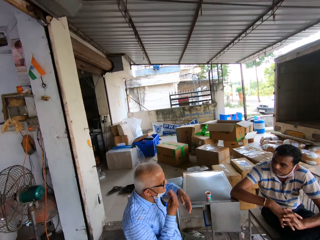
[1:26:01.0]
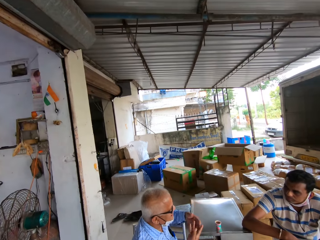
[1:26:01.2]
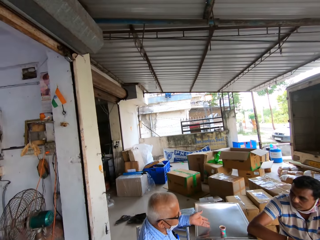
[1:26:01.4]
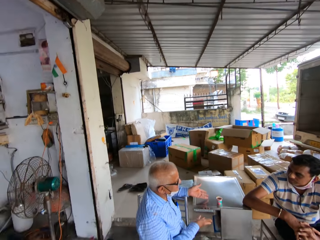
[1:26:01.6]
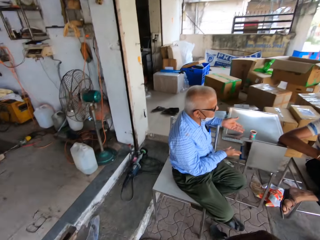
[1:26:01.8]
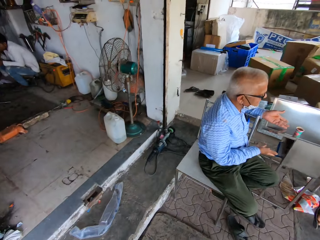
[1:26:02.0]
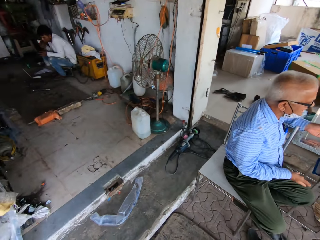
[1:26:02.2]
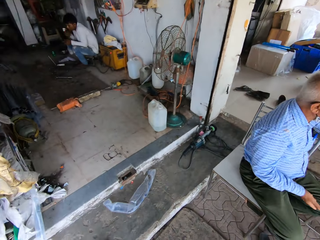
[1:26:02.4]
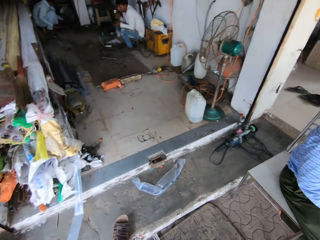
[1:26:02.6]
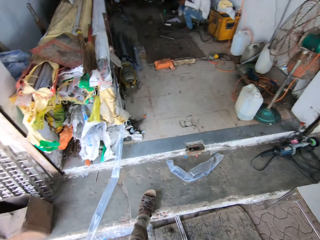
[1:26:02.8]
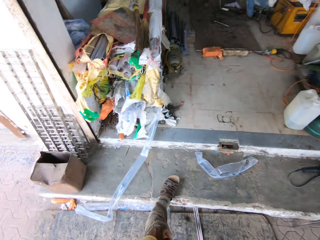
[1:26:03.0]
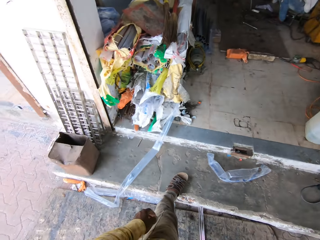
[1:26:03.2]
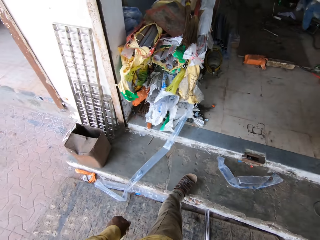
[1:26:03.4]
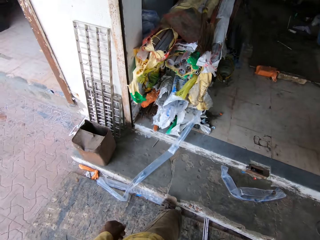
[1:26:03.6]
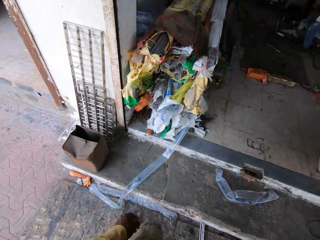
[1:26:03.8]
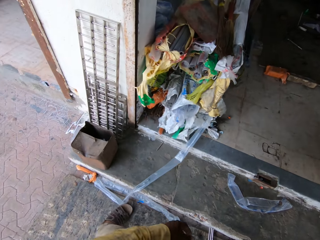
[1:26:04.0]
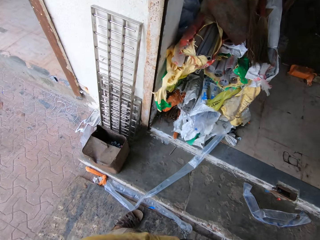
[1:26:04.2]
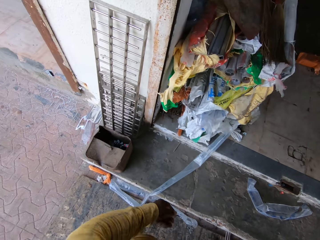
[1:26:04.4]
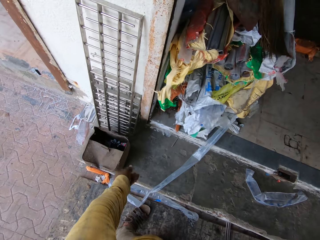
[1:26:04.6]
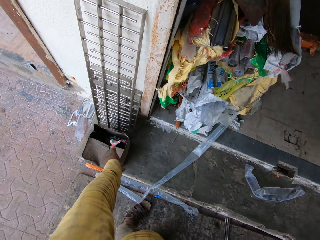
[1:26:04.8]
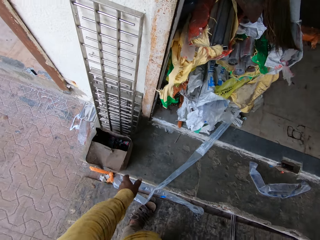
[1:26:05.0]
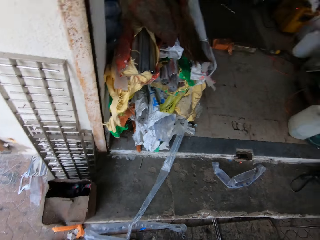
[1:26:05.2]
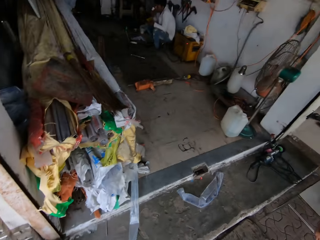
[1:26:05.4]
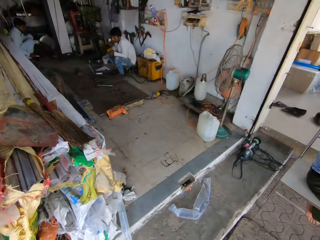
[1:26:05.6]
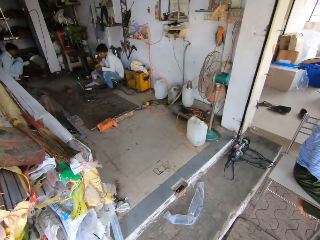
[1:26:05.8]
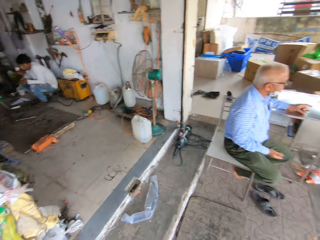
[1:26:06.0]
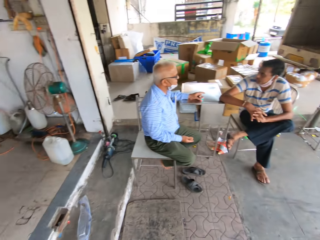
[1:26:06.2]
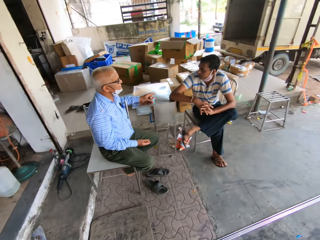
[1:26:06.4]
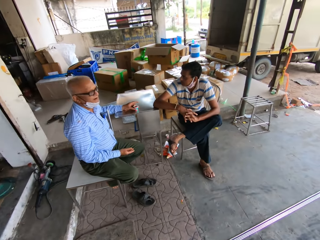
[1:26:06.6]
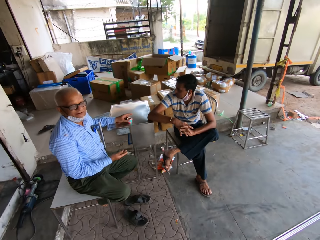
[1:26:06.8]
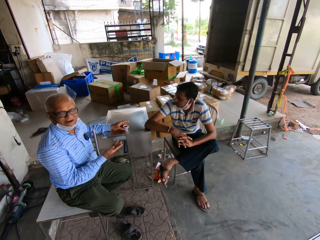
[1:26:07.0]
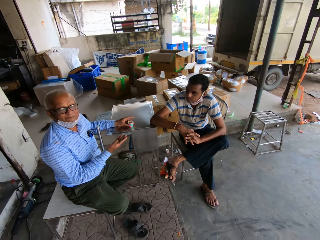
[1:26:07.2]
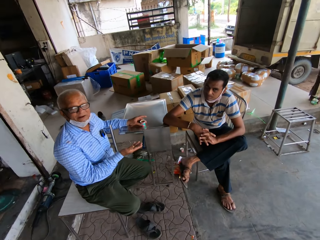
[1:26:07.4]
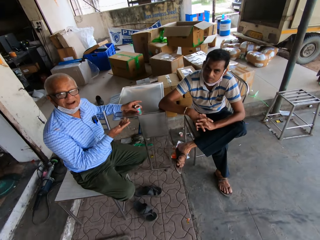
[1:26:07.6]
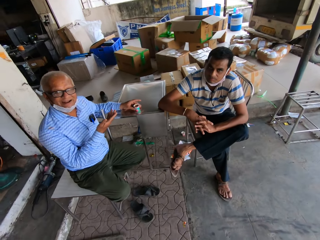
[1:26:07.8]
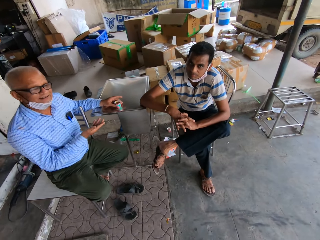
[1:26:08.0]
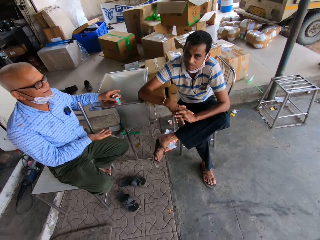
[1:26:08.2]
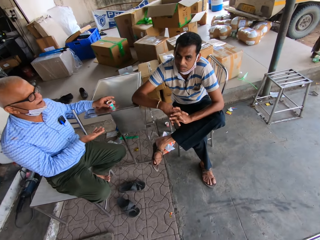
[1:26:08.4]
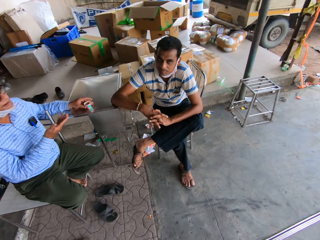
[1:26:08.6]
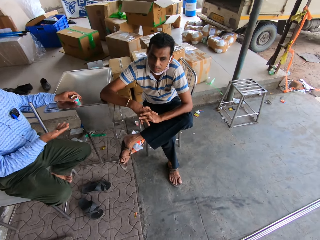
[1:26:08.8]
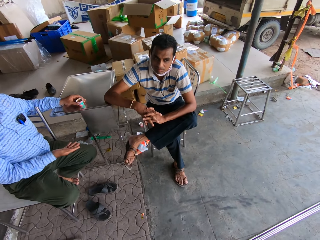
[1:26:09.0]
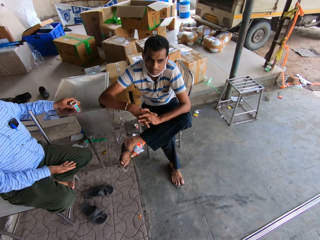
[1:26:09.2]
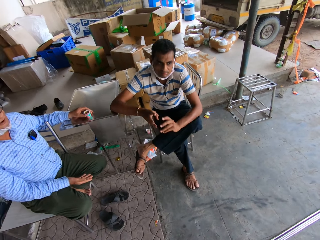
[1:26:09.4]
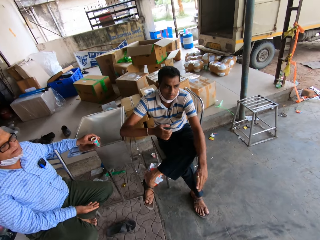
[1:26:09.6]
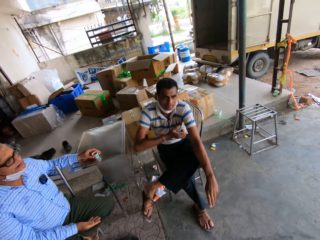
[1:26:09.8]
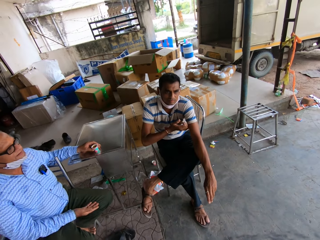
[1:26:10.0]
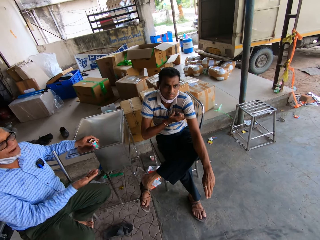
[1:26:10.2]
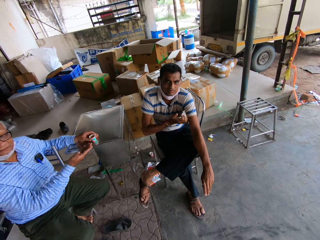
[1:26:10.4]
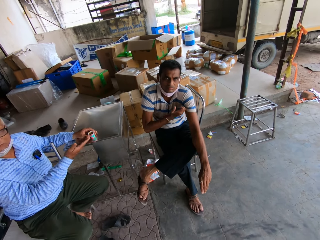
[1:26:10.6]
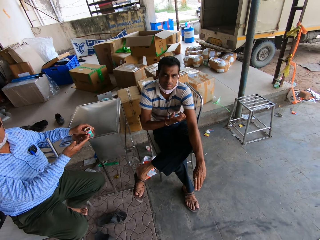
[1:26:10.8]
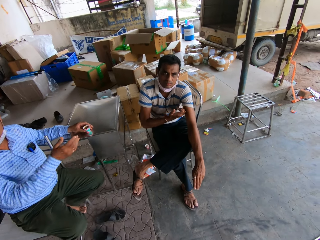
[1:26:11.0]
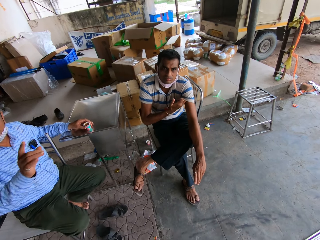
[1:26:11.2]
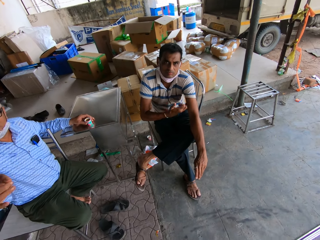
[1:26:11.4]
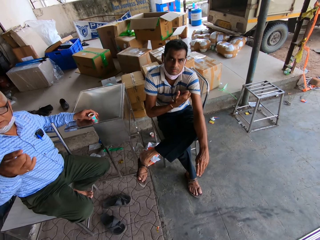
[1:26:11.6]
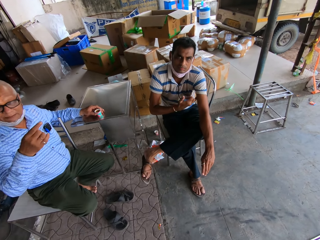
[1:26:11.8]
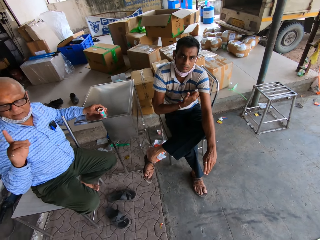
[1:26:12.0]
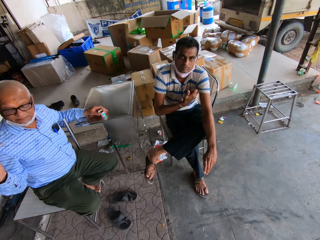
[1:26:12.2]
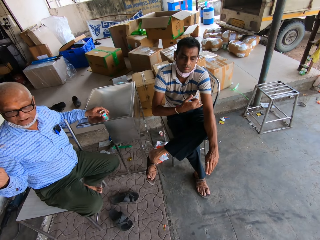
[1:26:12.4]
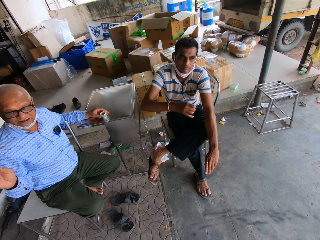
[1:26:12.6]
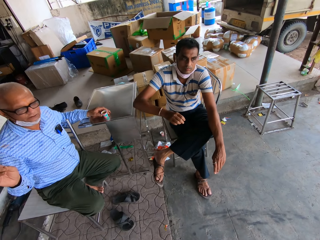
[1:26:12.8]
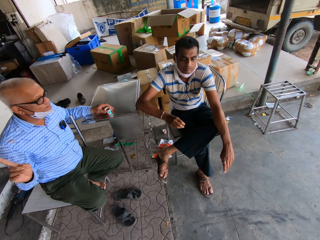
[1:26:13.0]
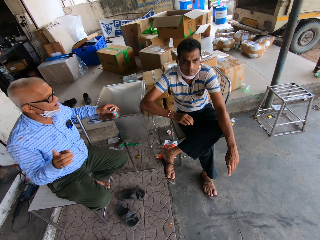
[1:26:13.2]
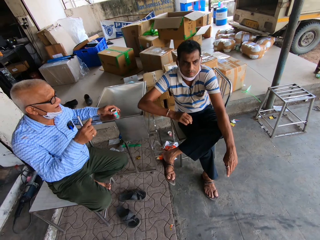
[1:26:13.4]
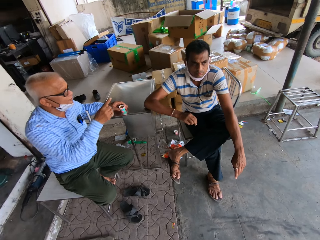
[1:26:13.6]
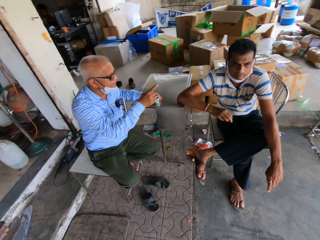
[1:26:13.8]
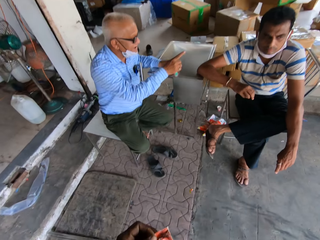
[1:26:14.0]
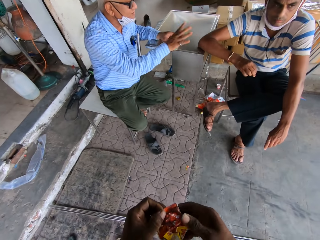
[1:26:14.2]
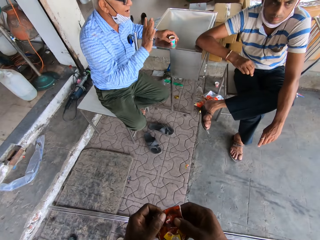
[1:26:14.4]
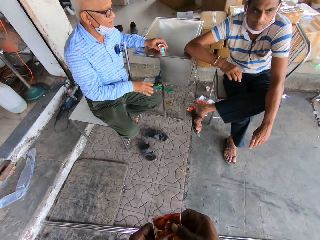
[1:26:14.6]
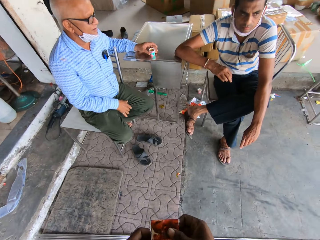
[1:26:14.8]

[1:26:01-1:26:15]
The camera wearer looks around. They throw a paper in a bin. They look around. A person talks to the camera wearer. Another person scratches his hand.

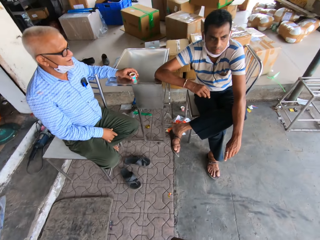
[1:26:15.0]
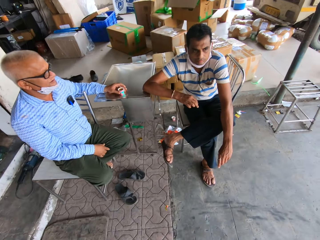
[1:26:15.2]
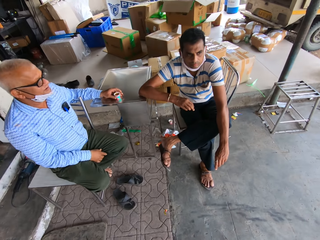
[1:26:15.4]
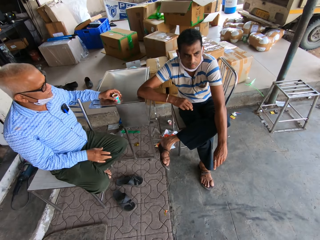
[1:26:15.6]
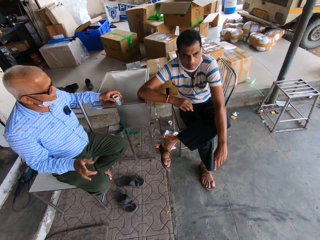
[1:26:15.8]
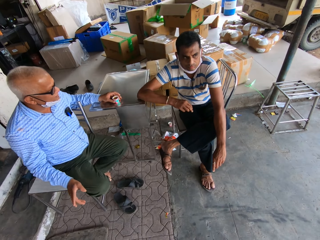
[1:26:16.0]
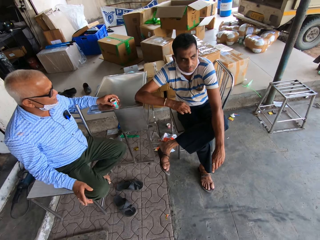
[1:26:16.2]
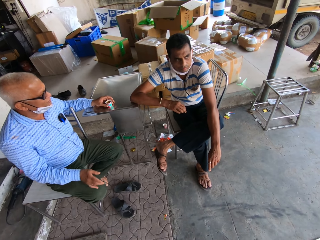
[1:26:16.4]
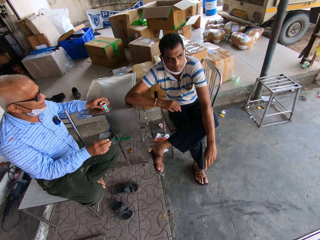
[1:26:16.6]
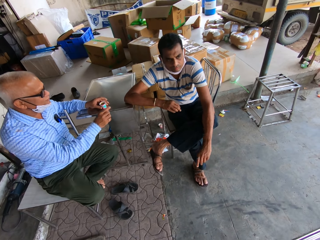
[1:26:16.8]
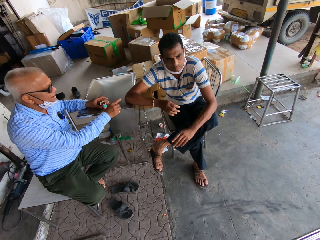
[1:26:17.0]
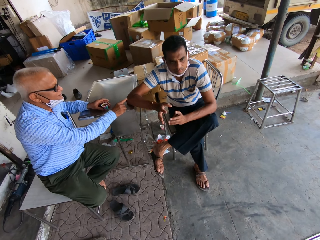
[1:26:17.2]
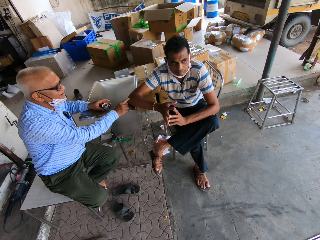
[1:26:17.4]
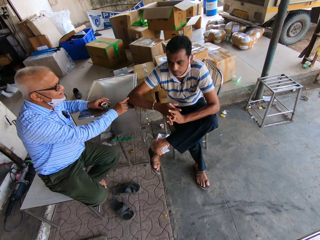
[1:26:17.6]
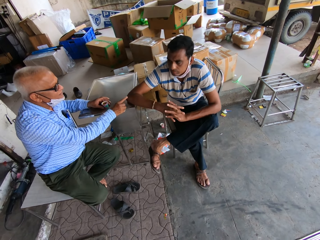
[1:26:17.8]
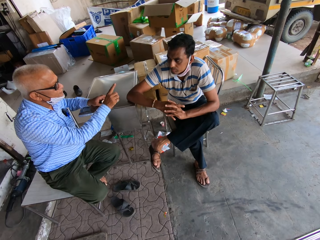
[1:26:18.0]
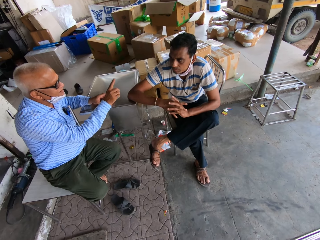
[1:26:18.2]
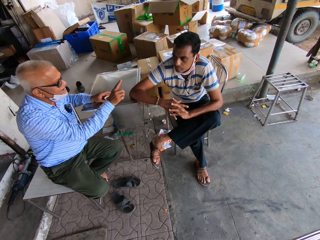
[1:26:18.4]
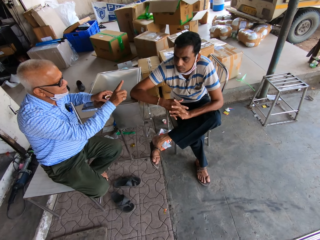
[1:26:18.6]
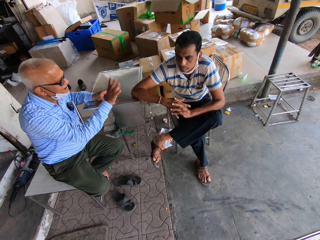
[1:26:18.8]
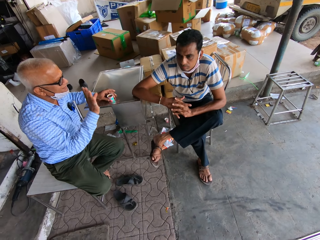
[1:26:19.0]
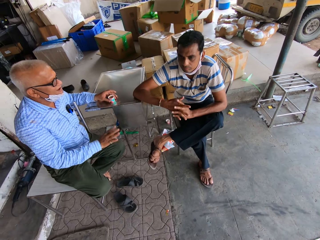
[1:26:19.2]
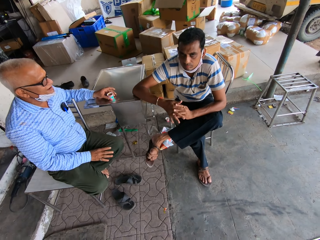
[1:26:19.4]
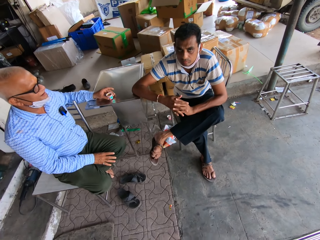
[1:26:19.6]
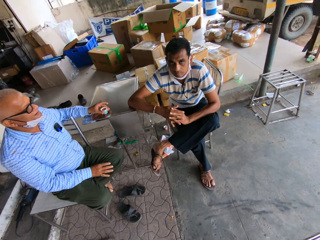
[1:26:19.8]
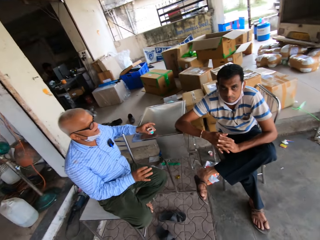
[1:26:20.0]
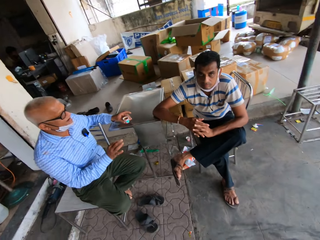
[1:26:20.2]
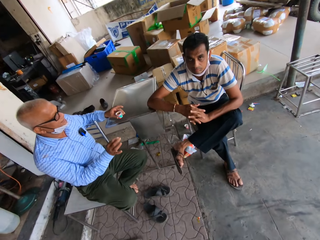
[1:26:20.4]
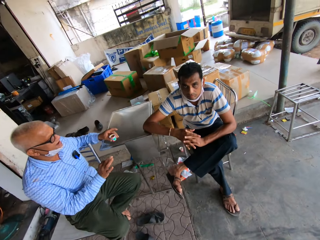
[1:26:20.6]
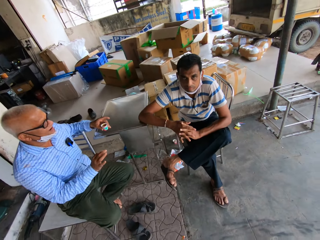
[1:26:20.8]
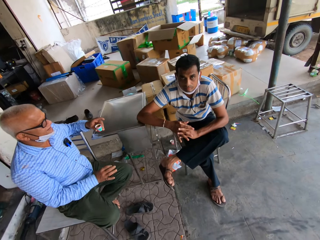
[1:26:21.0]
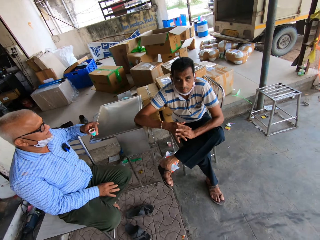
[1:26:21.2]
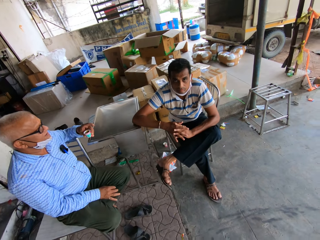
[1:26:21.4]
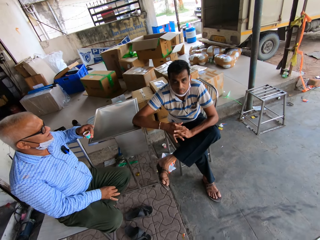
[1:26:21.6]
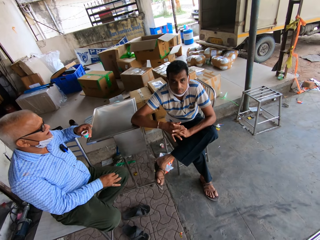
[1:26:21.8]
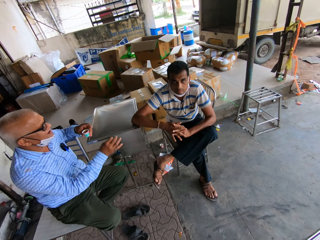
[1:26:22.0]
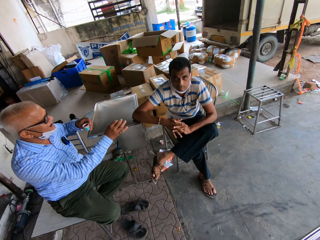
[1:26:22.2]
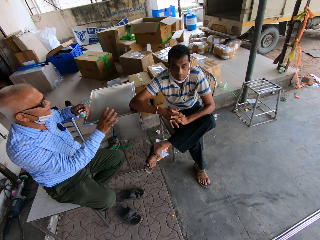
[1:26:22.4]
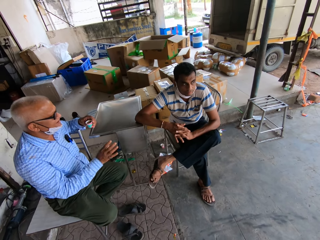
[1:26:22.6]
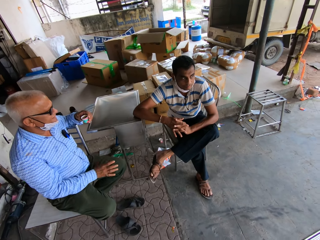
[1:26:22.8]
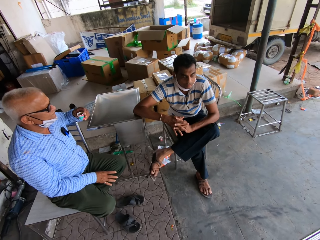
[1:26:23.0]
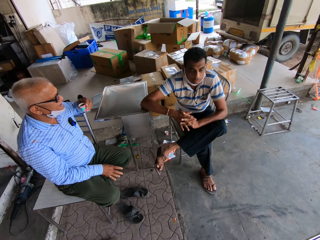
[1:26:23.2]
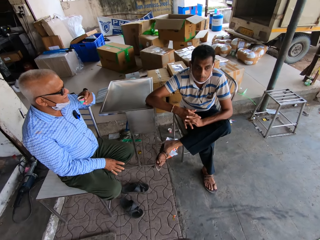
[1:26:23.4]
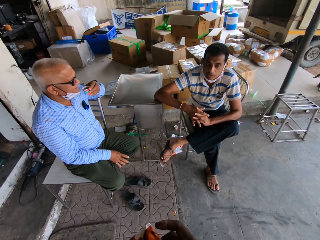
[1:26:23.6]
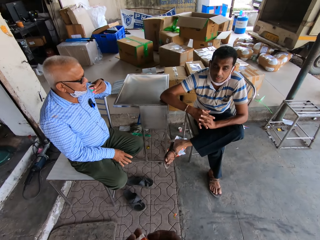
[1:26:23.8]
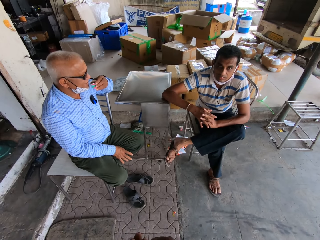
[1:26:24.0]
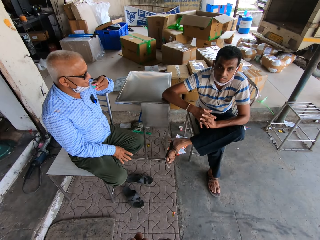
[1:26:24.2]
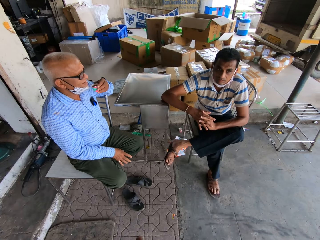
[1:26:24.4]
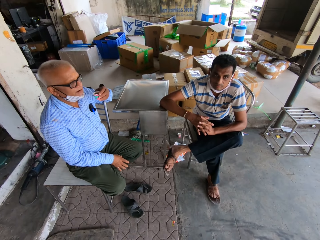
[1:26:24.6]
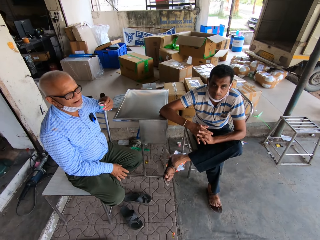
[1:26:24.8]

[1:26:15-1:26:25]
The camera wearer holds something. They open a packet. They look on. A person lifts a cup of coffee.
